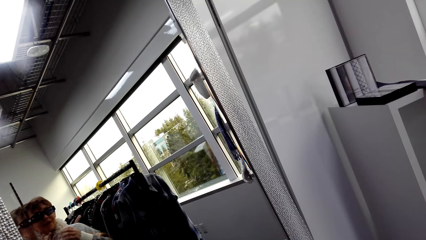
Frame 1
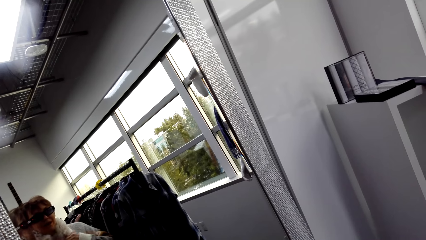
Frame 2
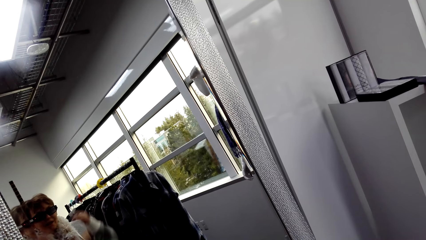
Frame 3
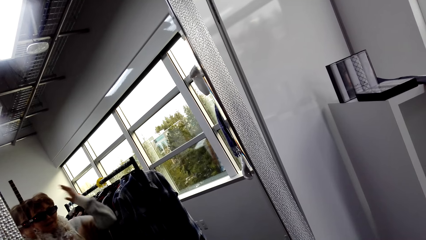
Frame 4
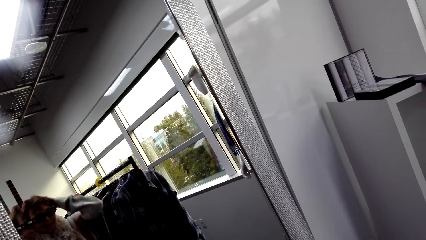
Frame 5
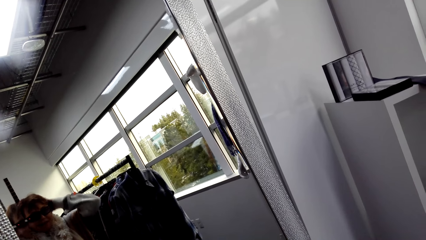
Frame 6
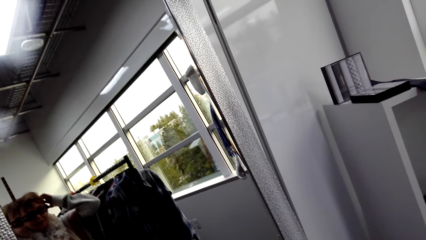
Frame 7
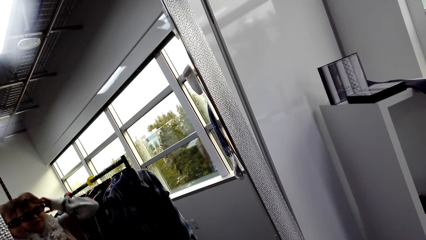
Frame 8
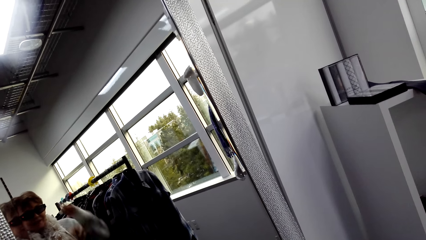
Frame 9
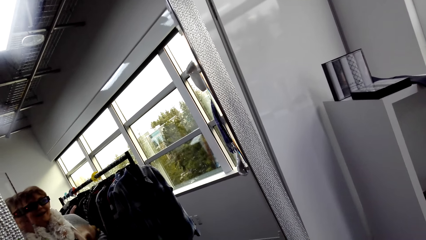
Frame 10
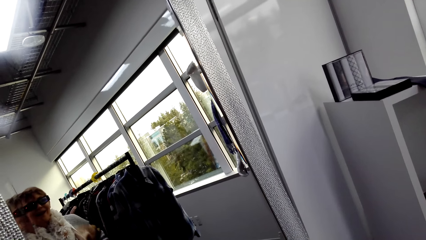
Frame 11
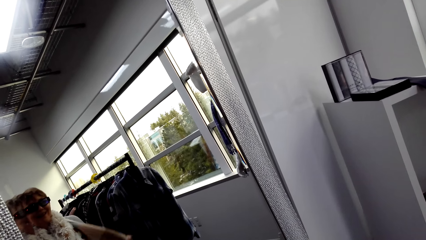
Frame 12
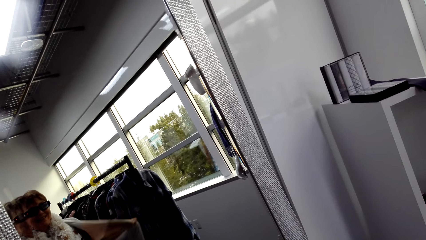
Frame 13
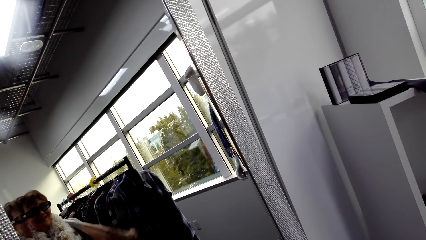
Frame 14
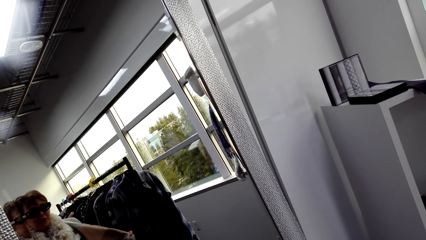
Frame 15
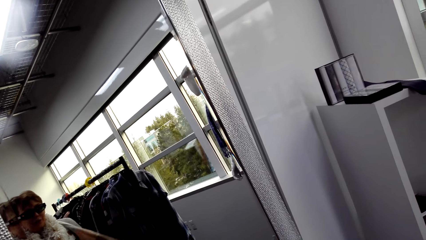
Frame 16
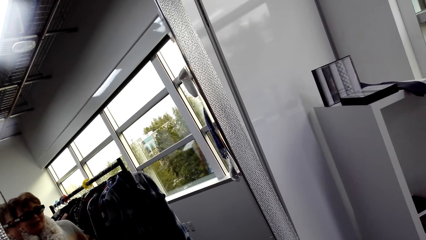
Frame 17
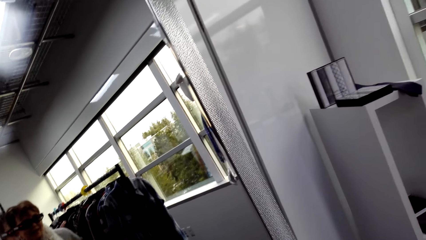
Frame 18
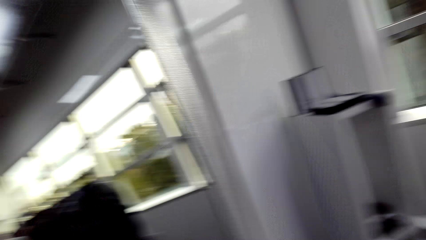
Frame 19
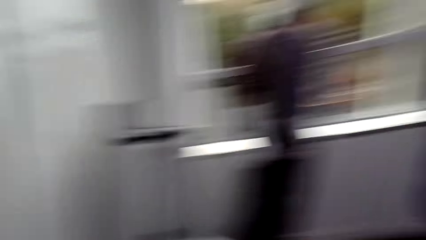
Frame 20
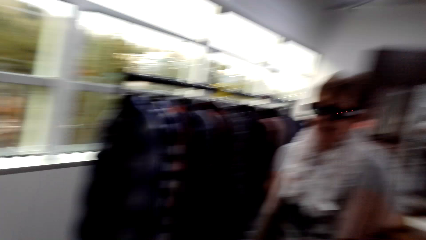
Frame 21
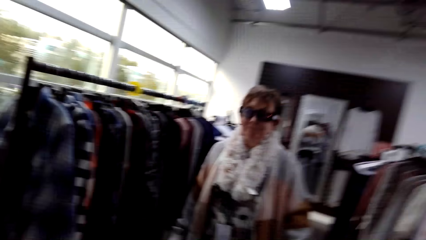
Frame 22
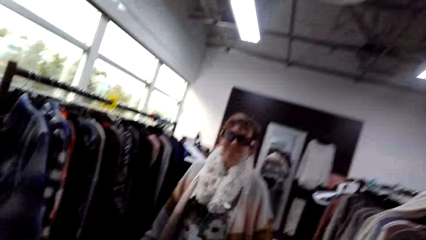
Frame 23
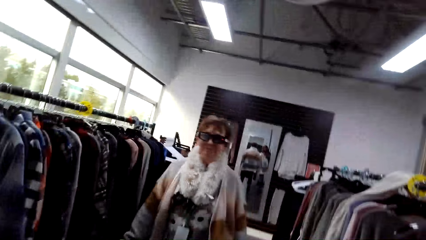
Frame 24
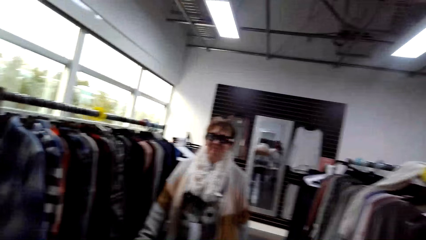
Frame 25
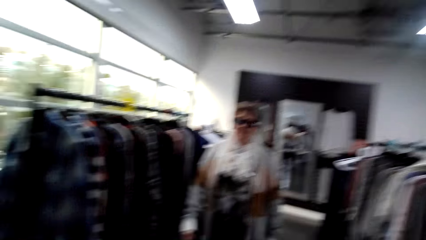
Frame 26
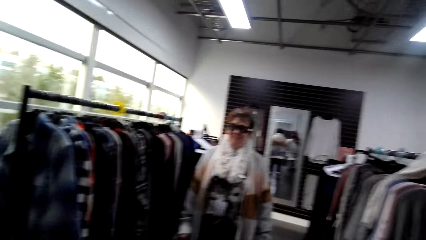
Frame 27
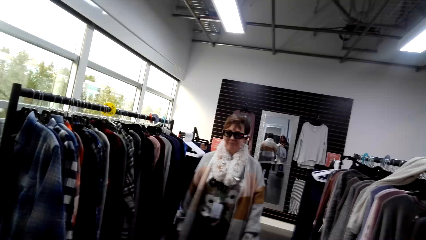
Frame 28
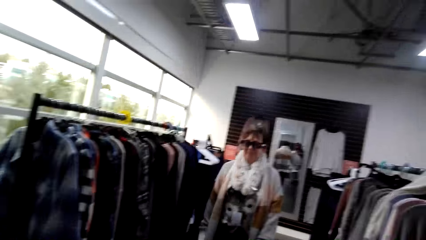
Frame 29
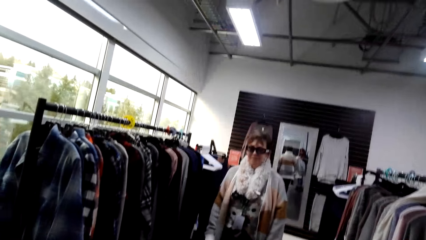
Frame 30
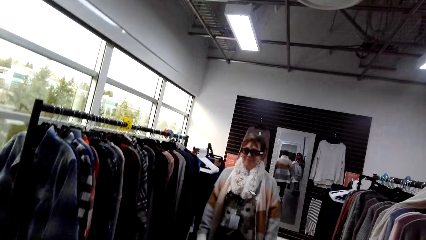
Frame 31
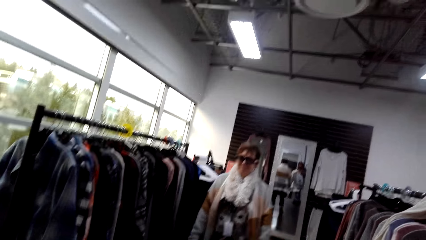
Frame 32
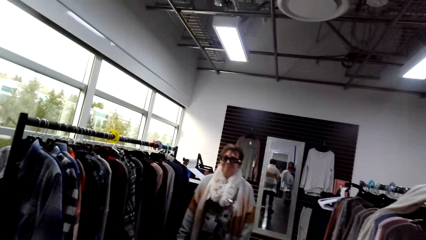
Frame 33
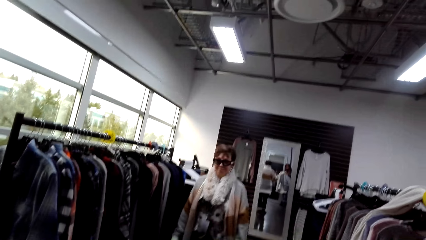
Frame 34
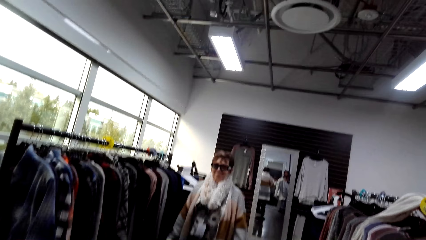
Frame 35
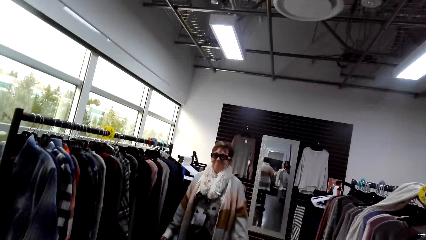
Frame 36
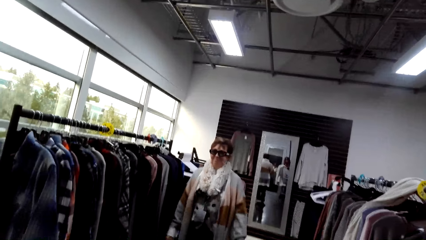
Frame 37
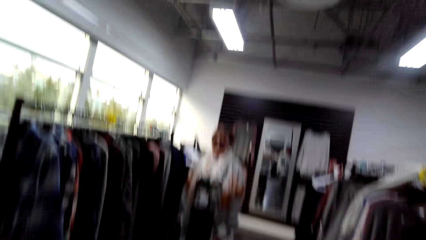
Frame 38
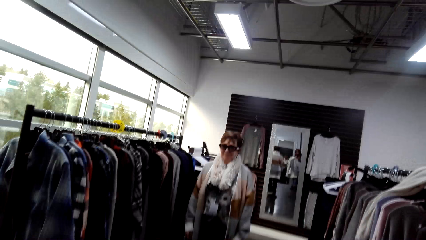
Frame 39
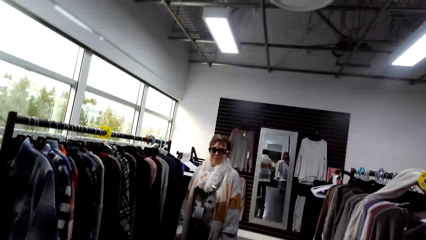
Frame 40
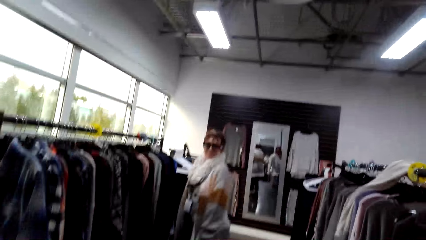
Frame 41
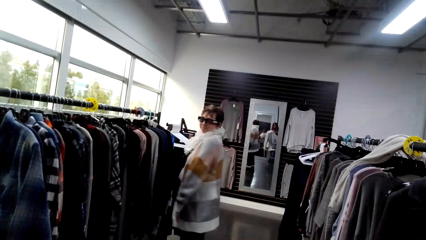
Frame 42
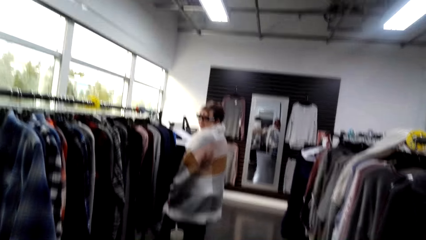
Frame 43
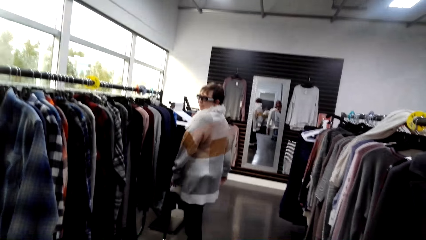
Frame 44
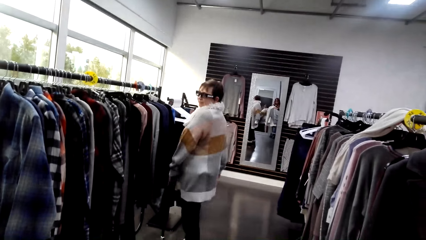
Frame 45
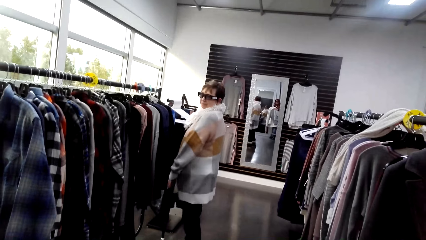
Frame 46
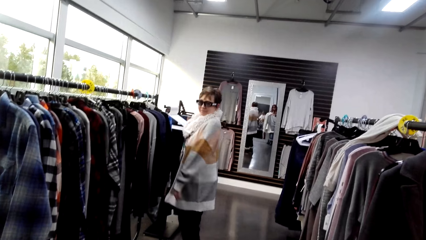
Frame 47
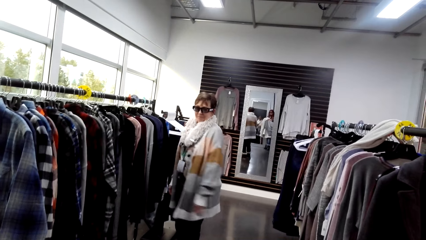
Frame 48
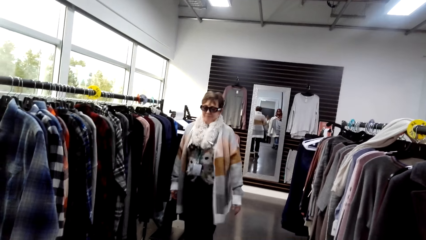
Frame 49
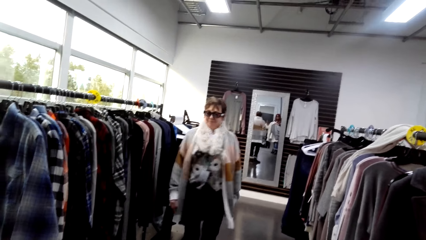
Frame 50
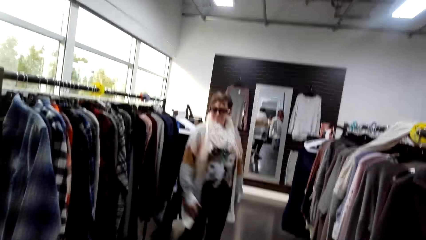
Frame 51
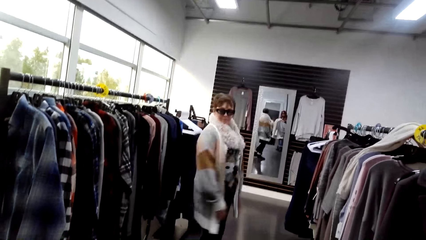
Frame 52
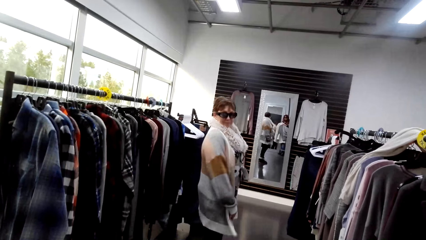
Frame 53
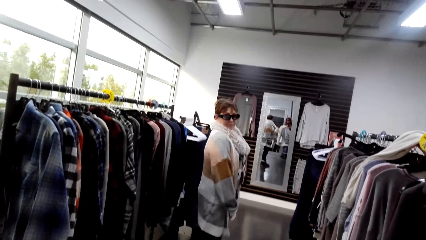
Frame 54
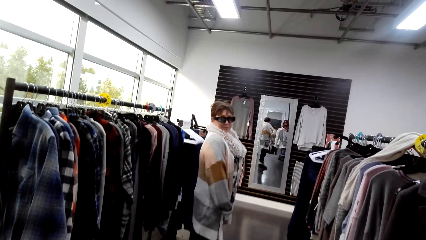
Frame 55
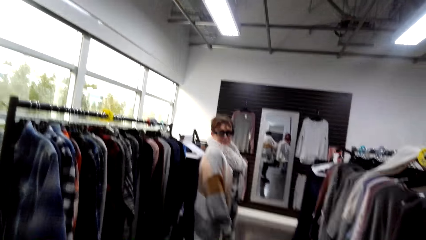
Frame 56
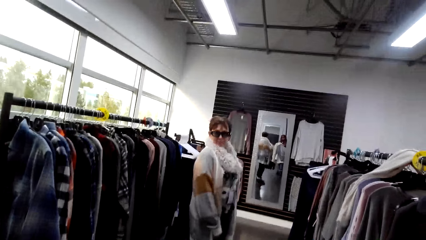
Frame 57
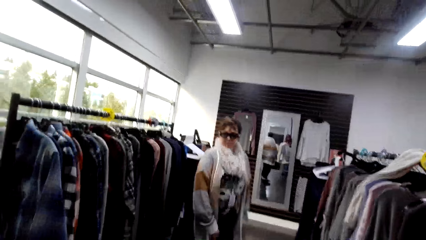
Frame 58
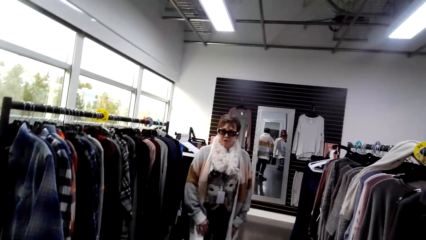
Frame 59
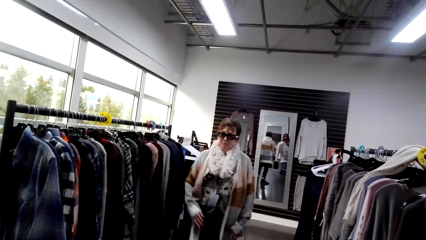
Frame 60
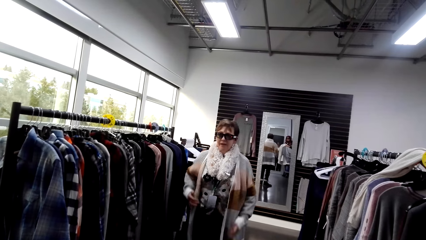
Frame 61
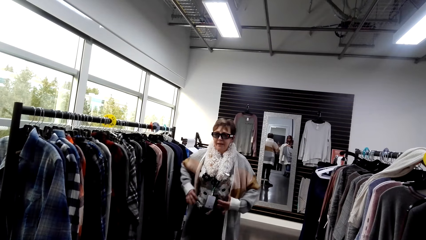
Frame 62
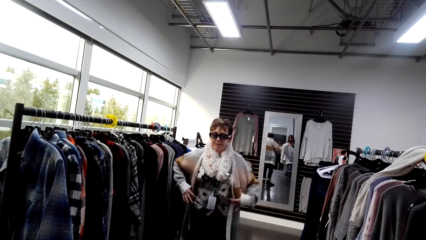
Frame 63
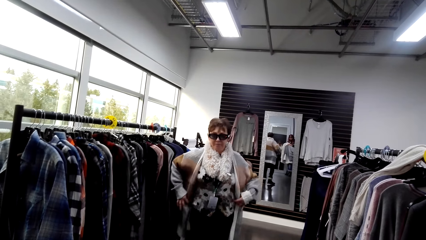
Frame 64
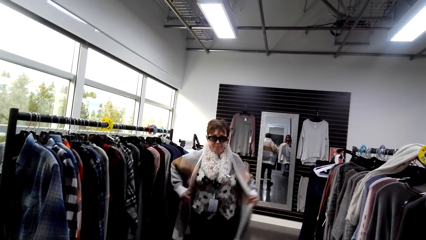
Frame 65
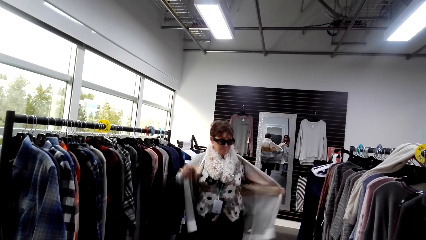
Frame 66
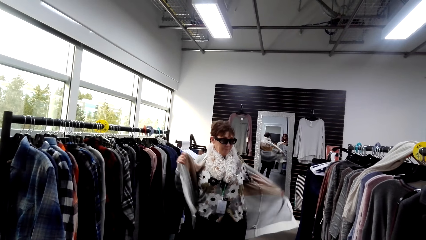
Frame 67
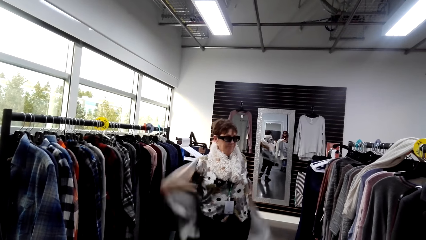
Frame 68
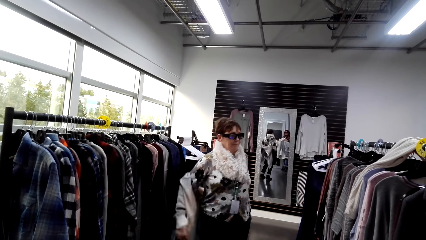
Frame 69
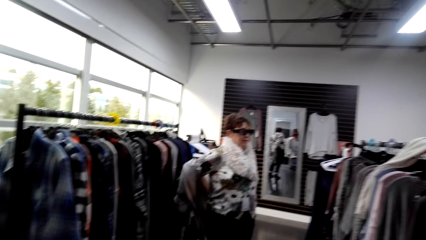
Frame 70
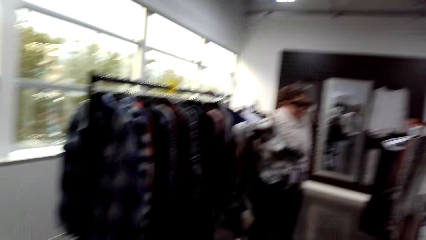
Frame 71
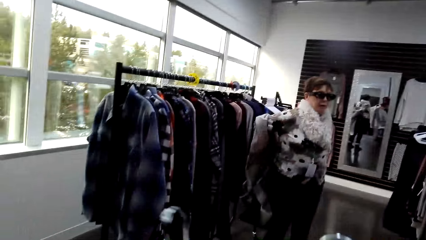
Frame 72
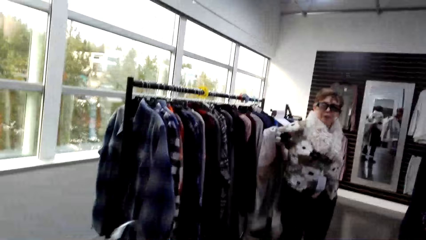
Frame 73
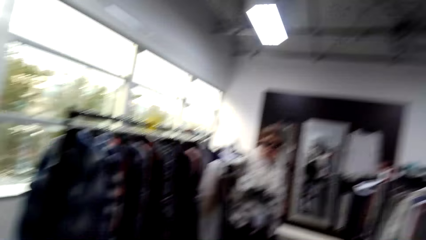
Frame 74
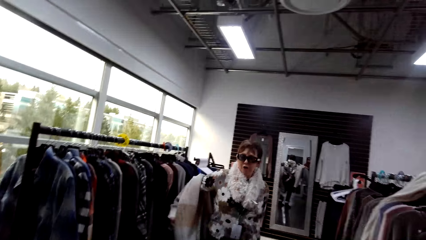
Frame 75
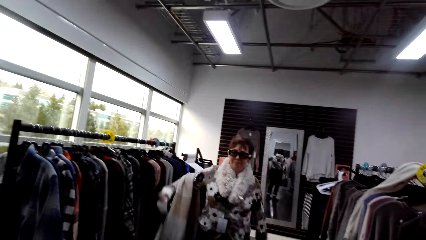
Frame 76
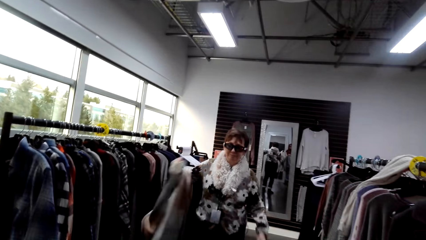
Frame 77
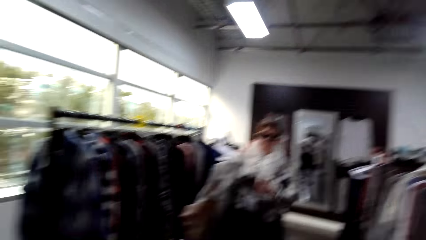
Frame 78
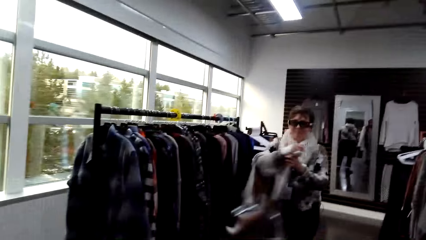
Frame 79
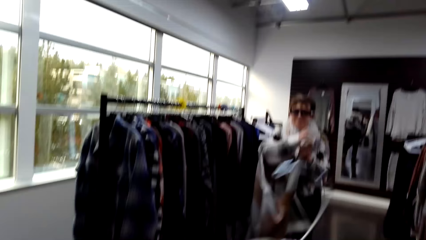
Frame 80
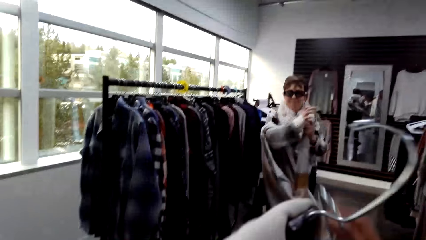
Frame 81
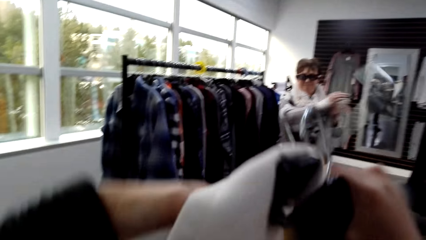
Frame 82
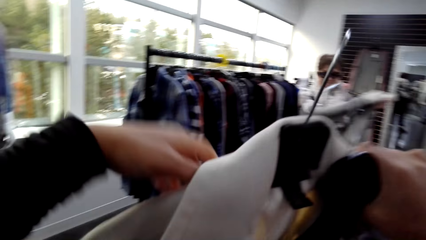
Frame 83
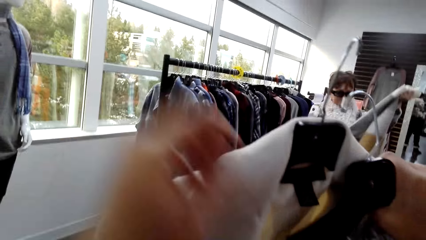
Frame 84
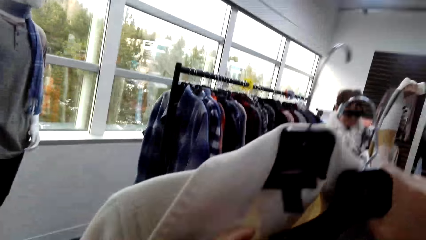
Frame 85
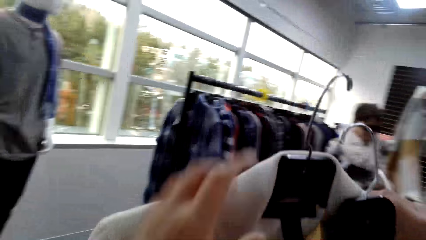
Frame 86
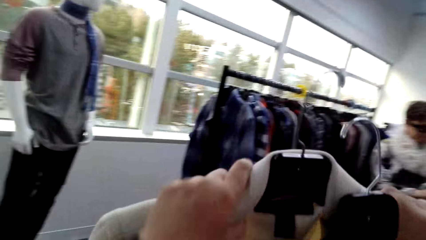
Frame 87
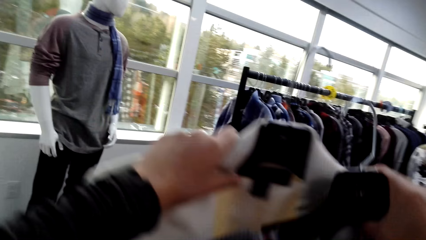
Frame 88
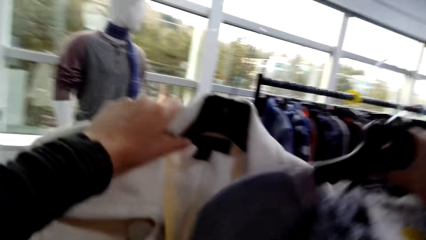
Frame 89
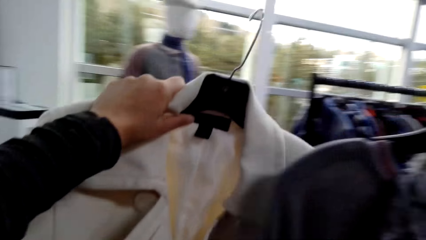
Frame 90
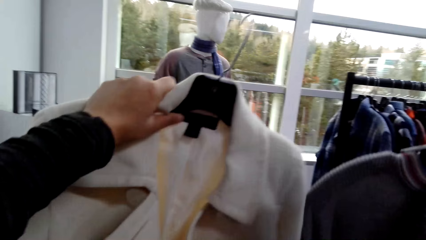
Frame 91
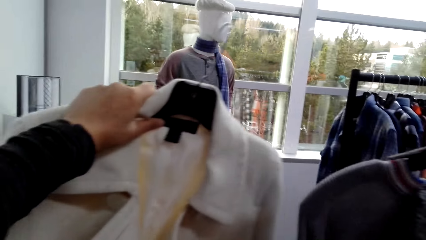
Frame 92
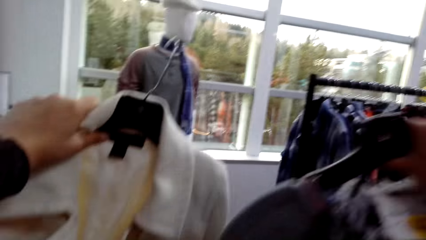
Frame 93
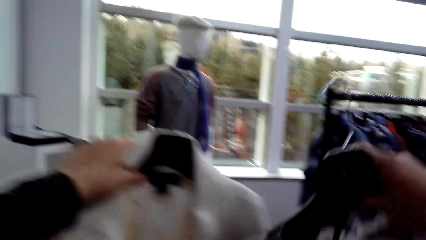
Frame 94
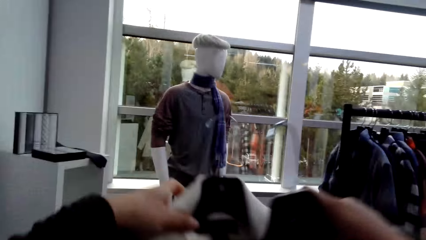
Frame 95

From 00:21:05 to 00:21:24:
A lady turns around, looks forward and removes a sweater. The camera wearer lifts apparel and holds the apparel.
